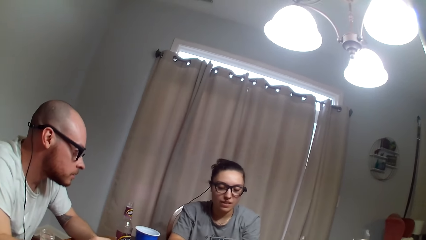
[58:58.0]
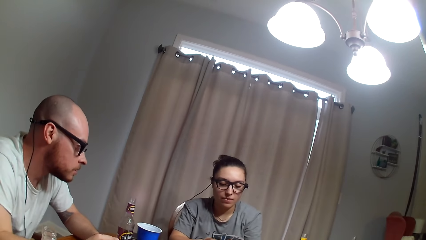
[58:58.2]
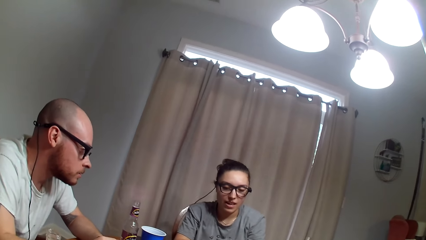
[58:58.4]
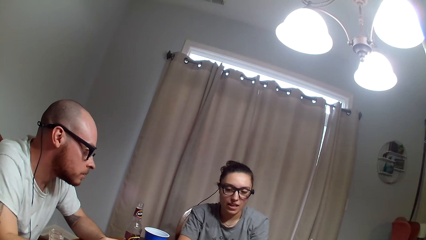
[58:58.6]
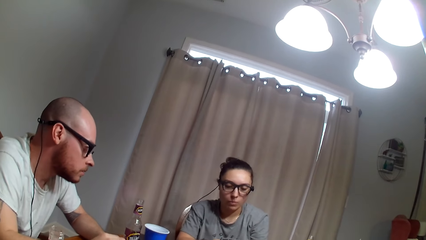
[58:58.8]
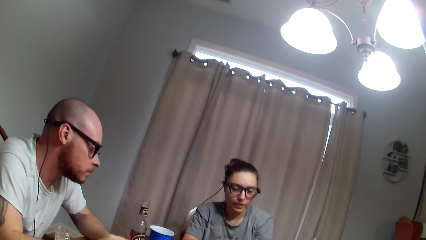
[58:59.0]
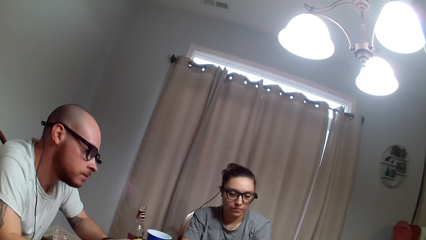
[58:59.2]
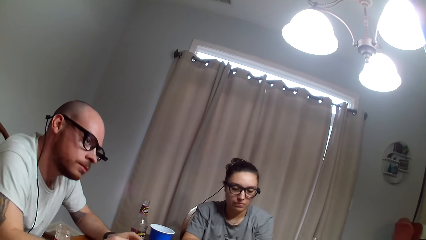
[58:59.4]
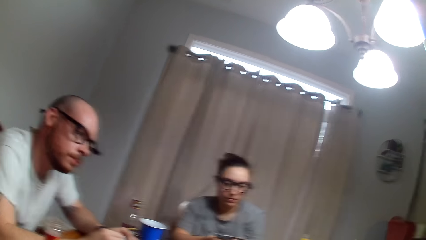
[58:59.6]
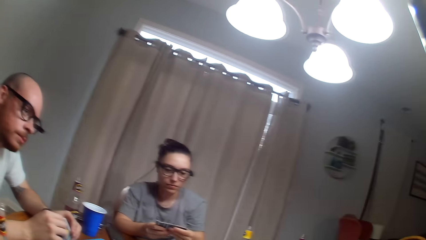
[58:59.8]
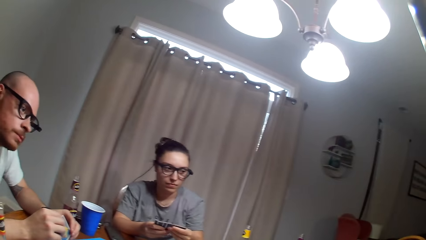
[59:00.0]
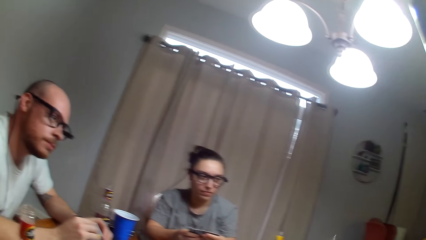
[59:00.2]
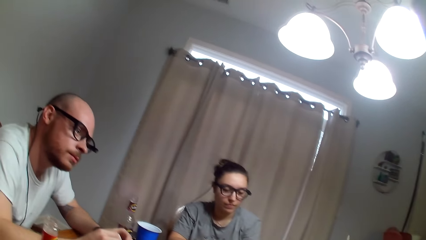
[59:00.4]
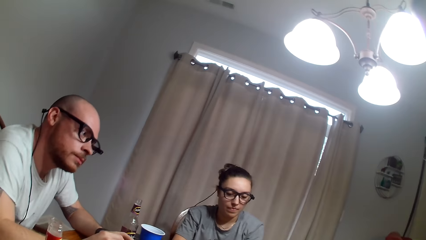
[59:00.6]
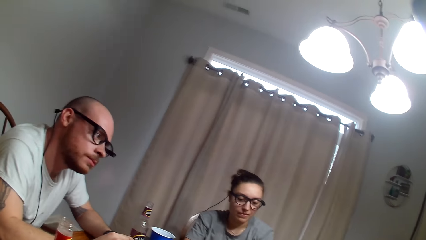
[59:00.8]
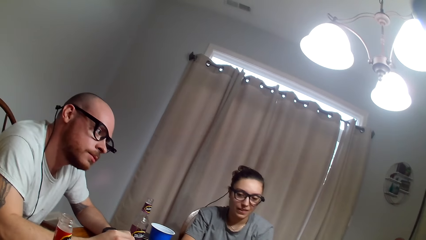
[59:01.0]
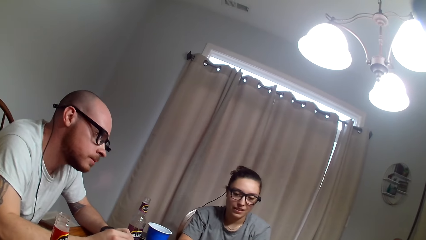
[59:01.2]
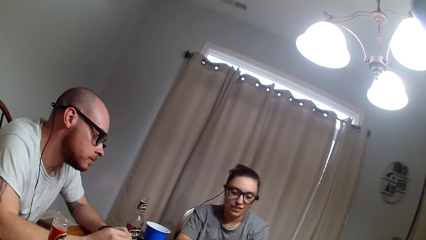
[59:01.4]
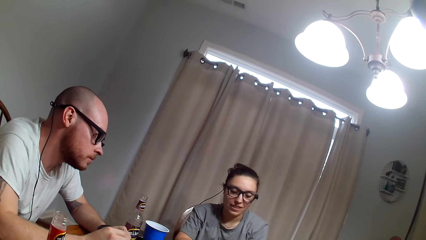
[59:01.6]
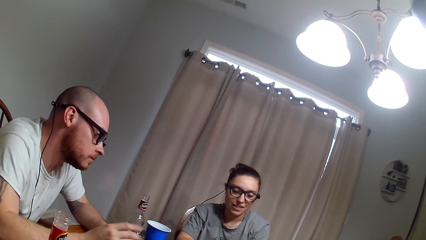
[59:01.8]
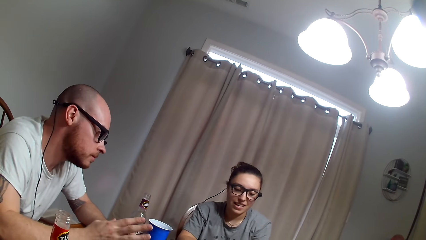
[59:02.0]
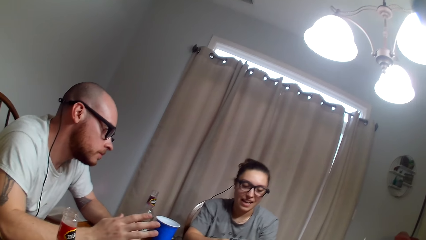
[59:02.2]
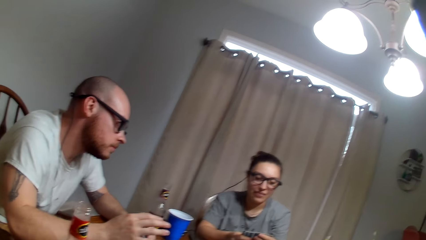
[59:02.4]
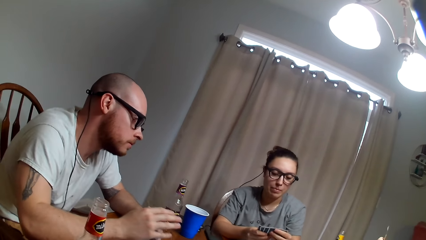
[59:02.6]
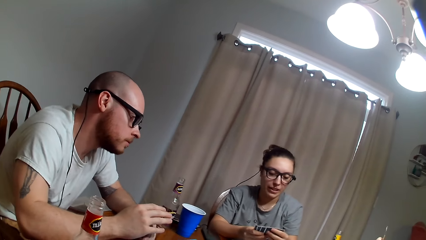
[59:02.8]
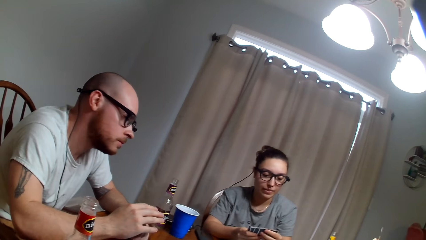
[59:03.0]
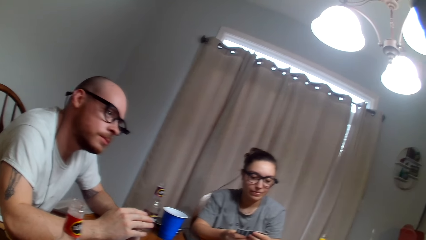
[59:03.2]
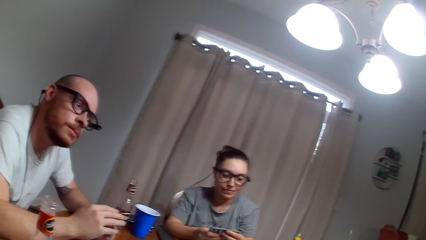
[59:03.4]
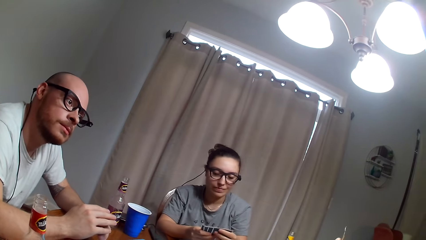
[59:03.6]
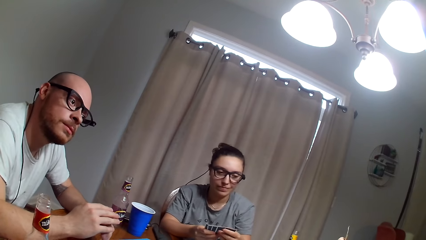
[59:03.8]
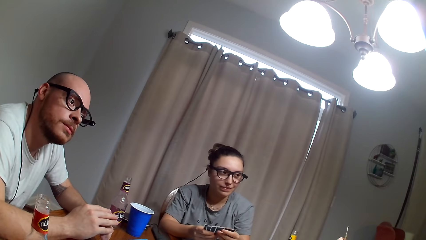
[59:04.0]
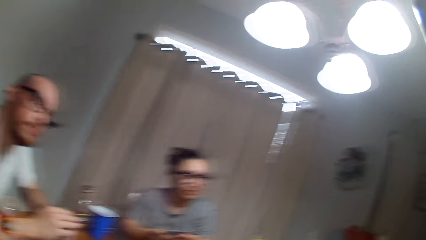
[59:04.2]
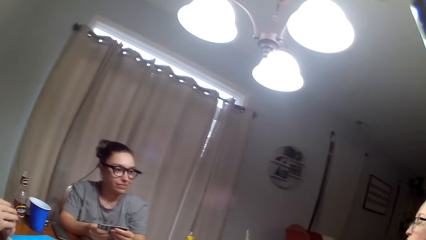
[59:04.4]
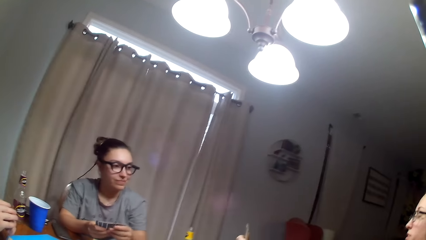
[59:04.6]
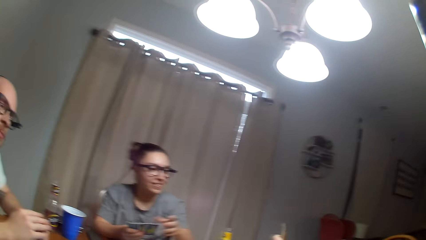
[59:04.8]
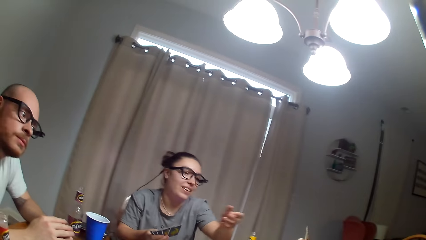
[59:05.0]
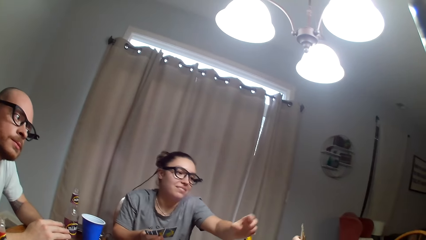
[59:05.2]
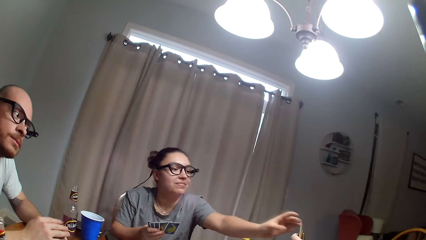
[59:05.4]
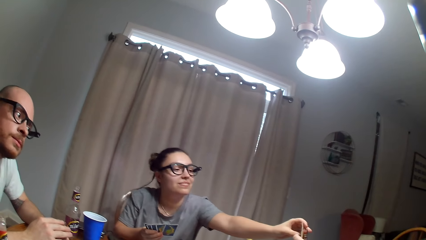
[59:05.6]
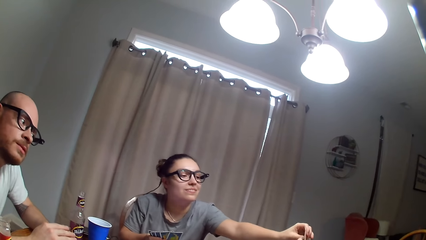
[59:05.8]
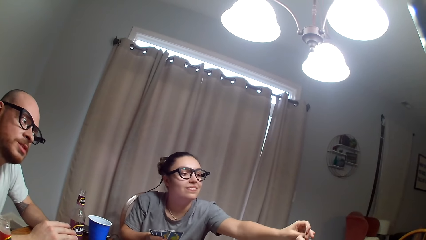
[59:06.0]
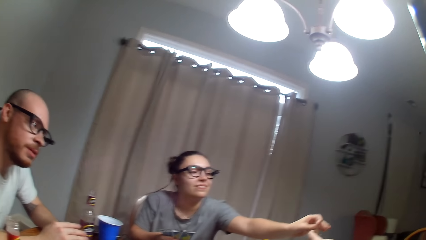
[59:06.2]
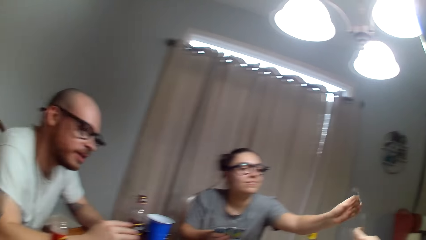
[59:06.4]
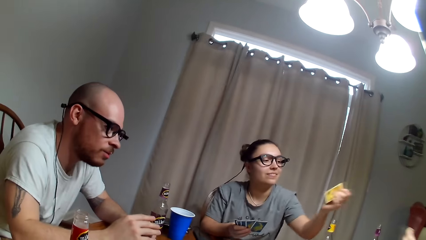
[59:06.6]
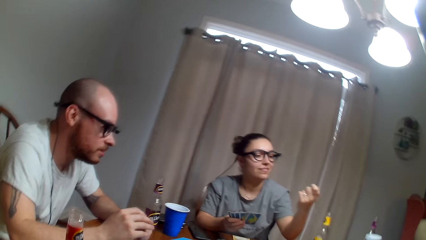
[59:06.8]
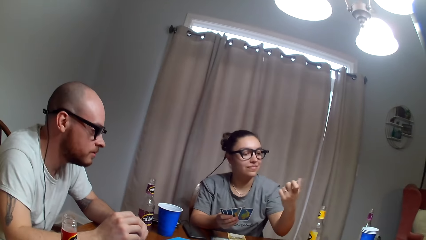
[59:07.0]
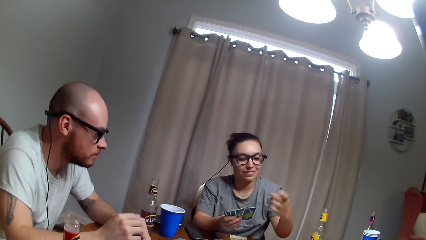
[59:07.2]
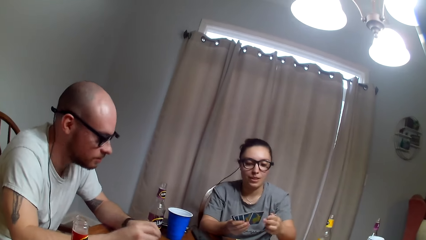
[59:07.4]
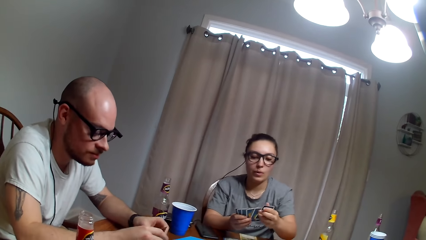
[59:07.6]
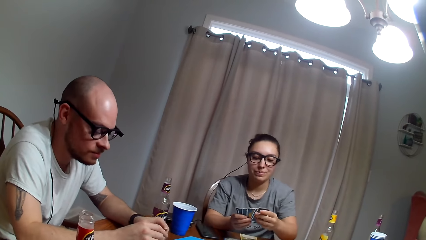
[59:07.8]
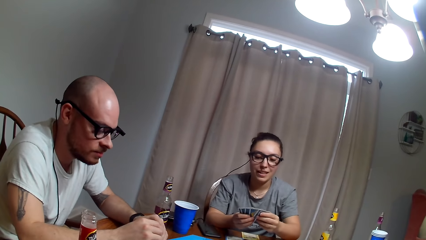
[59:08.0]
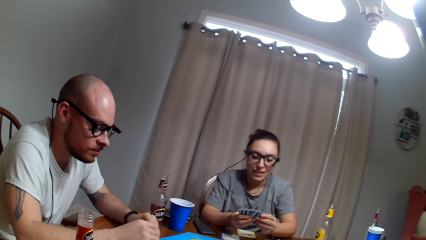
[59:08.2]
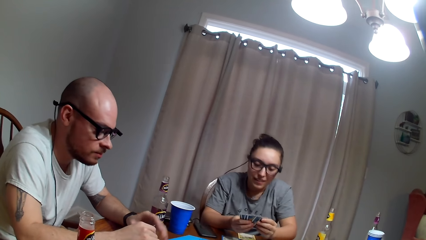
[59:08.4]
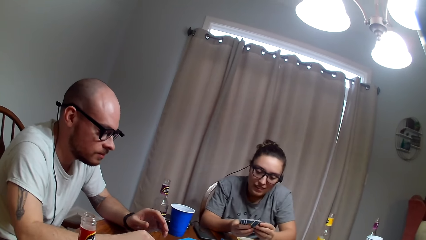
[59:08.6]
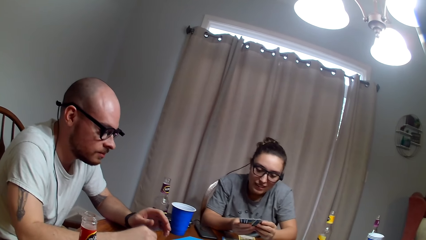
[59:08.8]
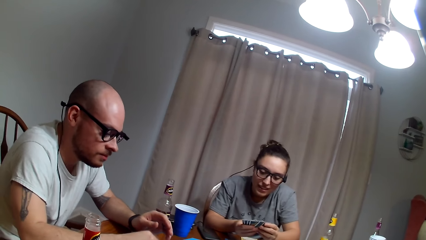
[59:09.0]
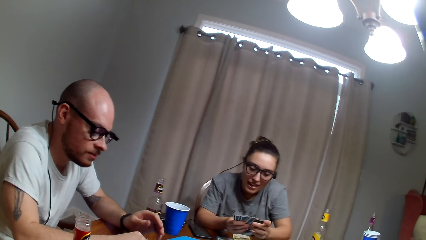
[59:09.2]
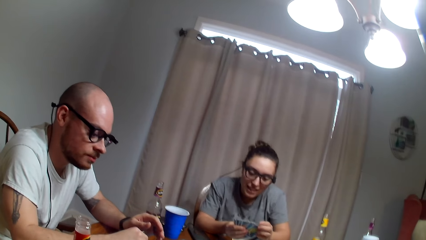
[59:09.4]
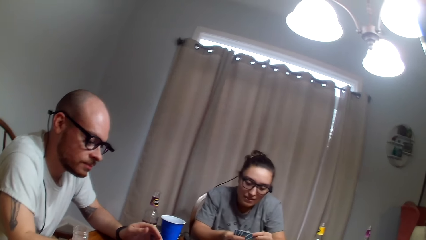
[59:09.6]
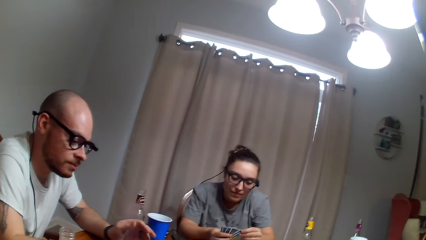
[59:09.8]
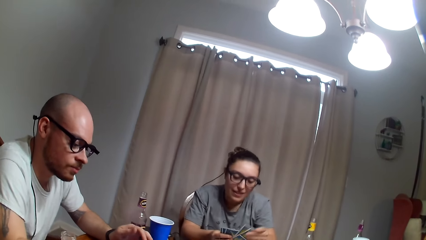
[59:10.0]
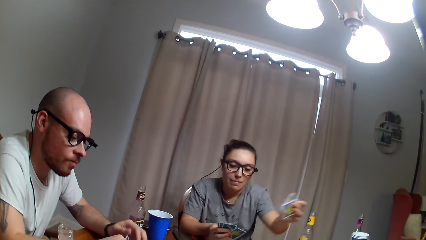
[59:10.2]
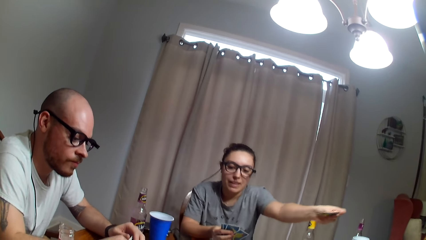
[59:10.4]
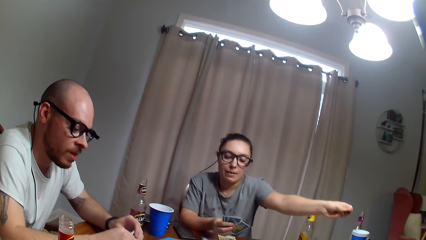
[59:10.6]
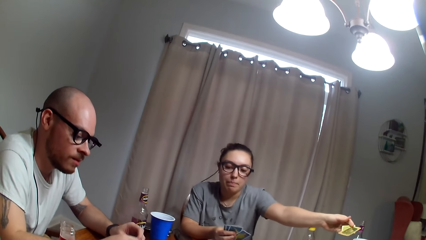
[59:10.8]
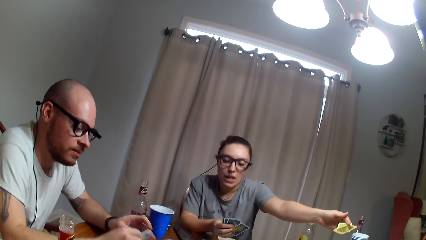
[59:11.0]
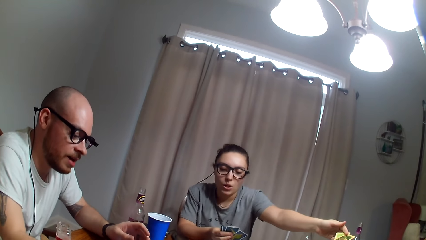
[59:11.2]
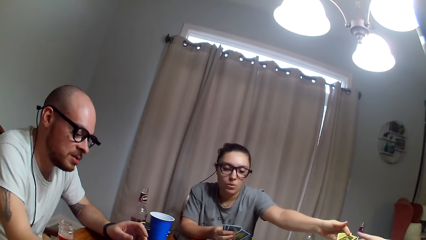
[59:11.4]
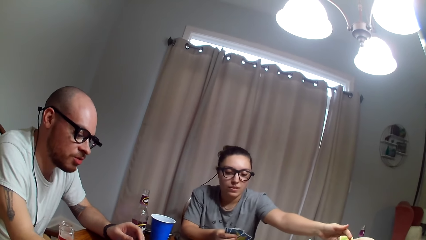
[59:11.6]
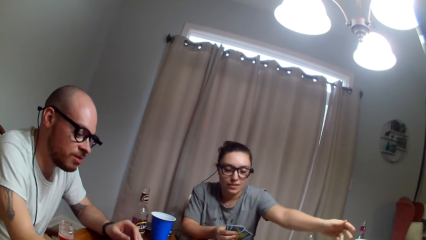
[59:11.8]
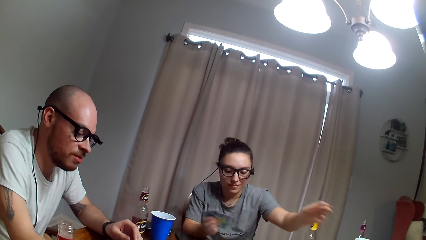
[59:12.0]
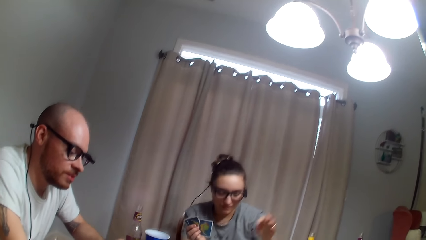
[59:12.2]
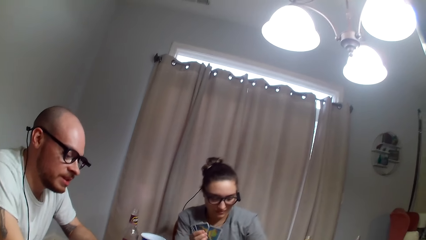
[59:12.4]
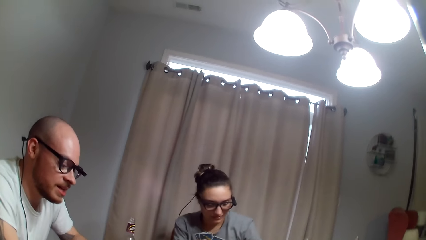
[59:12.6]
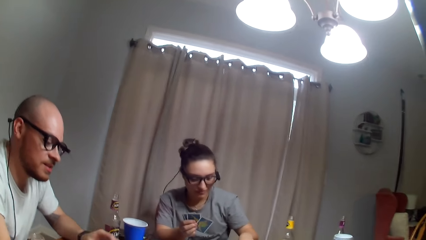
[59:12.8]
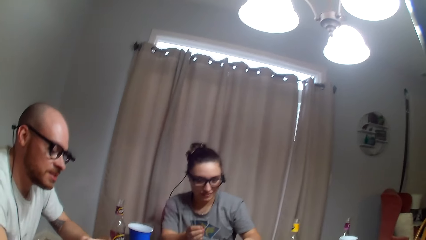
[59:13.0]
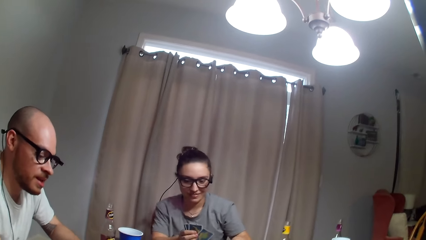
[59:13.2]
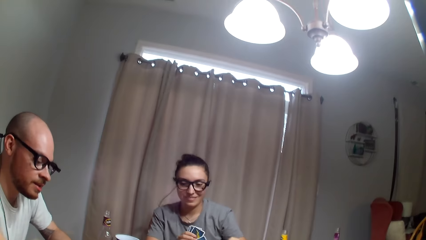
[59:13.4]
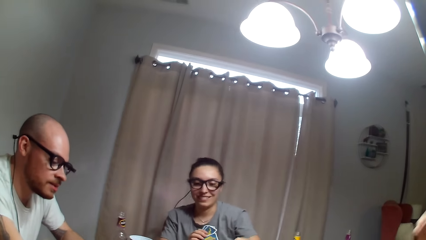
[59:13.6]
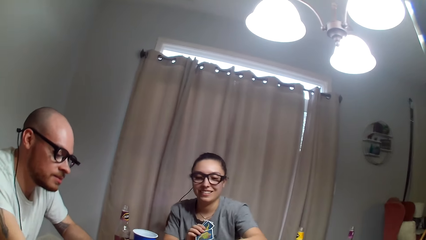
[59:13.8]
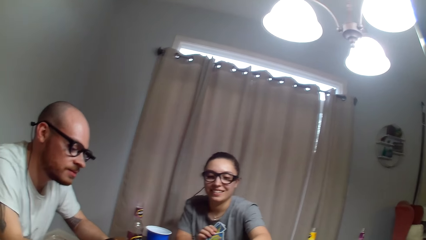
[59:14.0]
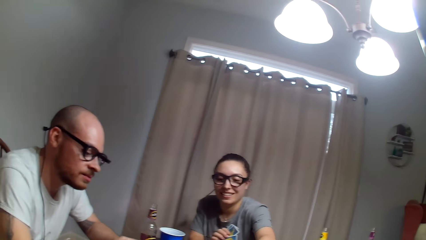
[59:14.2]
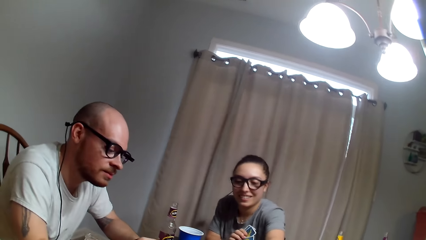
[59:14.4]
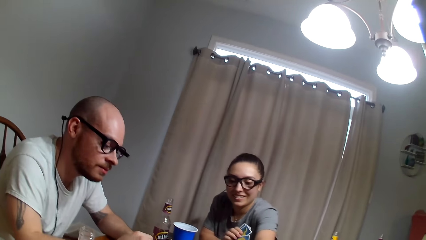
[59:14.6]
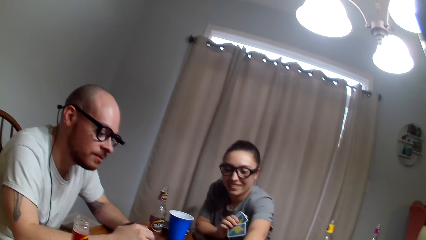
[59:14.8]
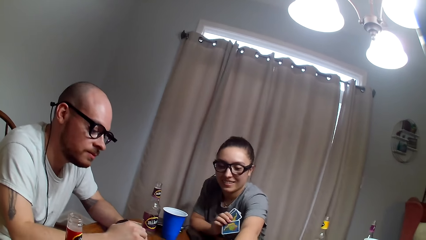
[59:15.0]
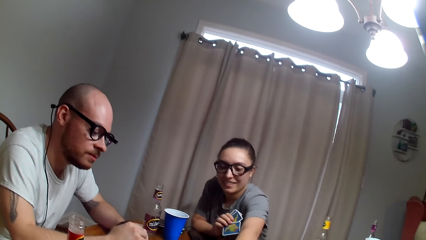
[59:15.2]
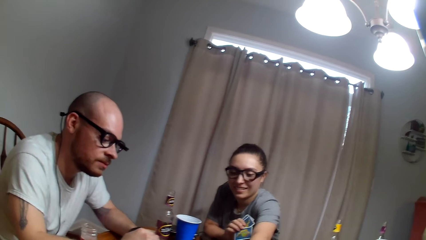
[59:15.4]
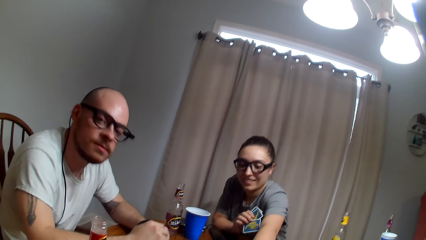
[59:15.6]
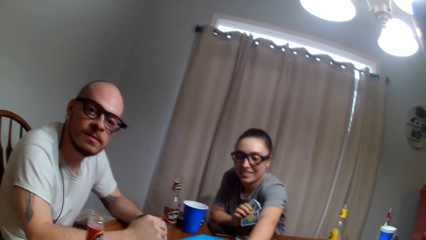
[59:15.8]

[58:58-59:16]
A woman picks the card from another woman. The first woman gives the other woman the card. The first woman drops the card.
